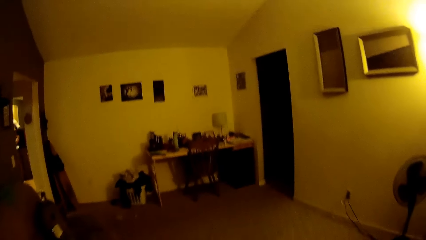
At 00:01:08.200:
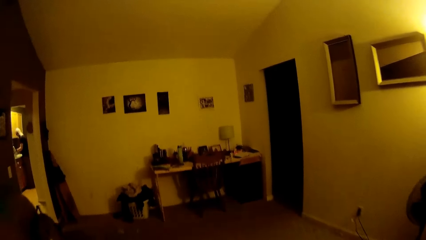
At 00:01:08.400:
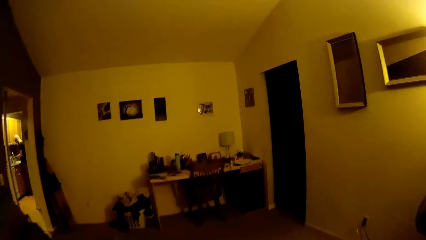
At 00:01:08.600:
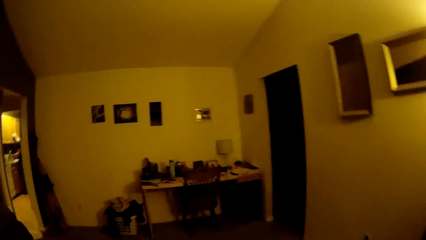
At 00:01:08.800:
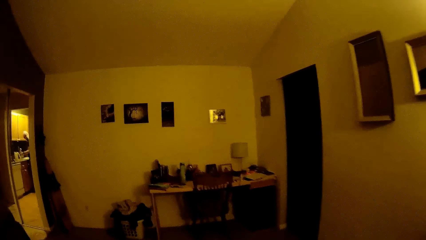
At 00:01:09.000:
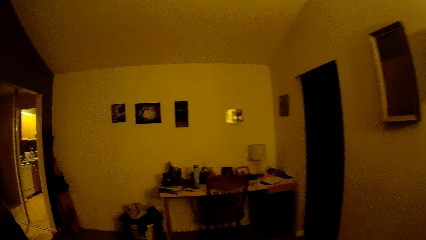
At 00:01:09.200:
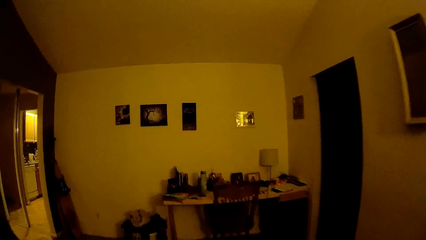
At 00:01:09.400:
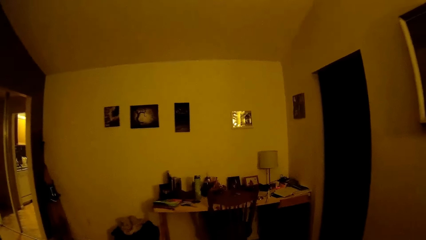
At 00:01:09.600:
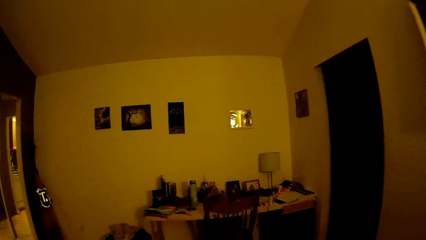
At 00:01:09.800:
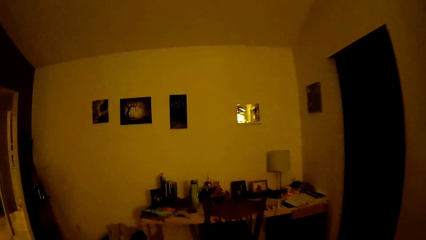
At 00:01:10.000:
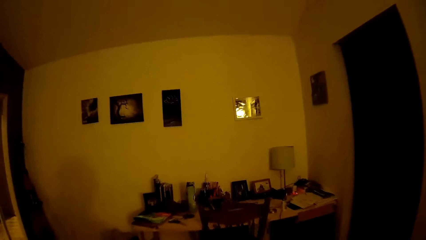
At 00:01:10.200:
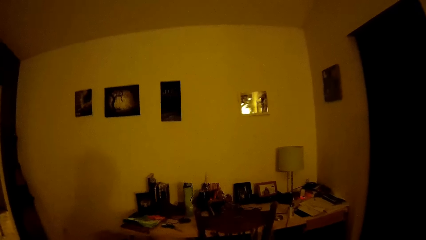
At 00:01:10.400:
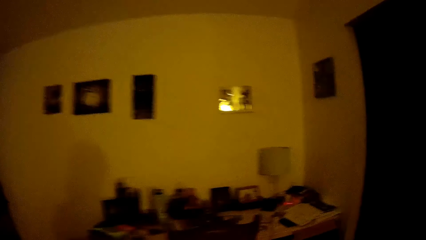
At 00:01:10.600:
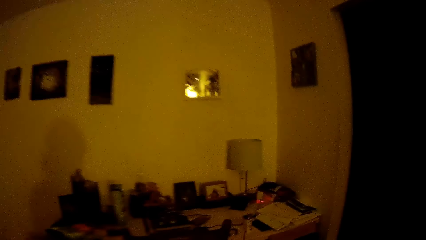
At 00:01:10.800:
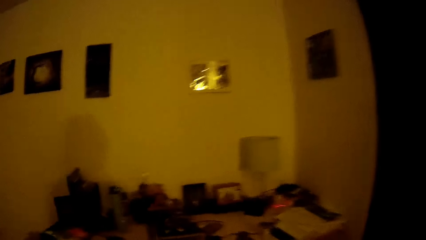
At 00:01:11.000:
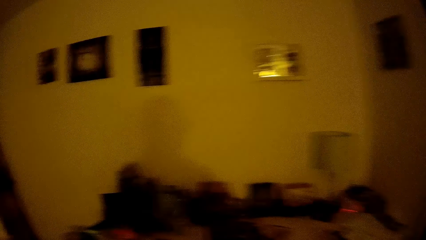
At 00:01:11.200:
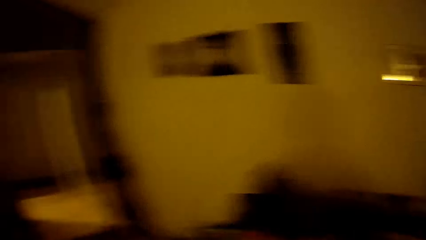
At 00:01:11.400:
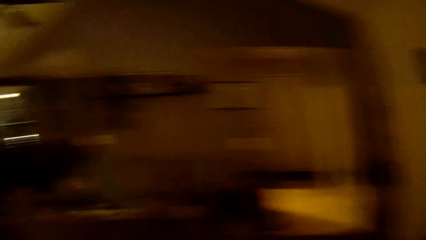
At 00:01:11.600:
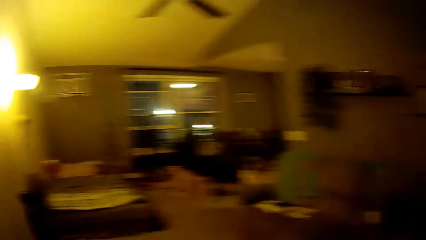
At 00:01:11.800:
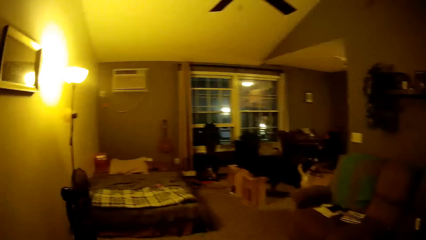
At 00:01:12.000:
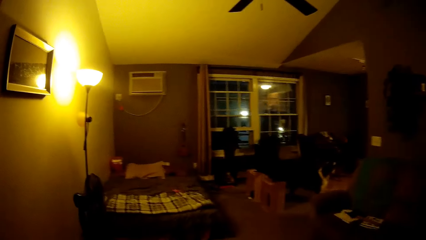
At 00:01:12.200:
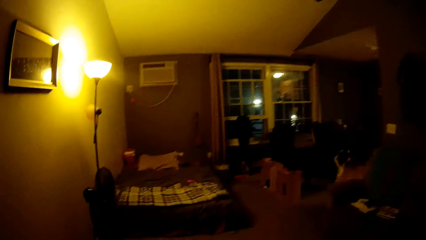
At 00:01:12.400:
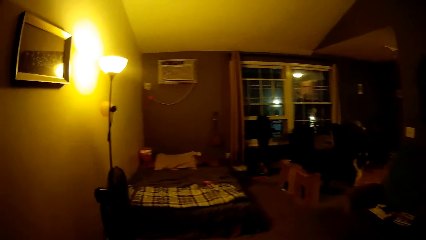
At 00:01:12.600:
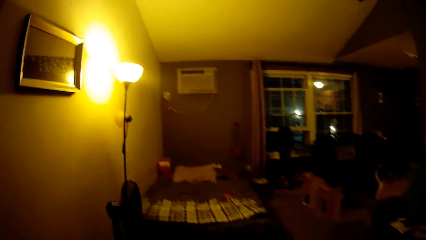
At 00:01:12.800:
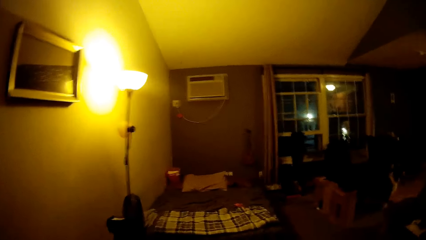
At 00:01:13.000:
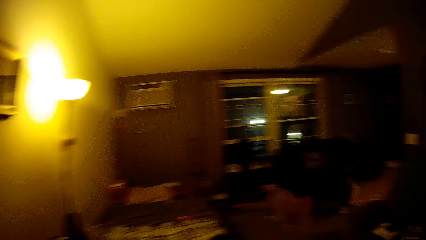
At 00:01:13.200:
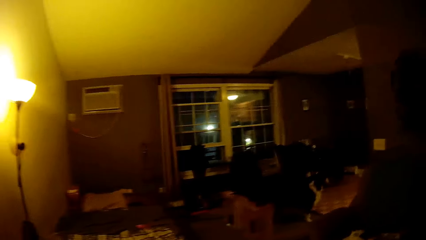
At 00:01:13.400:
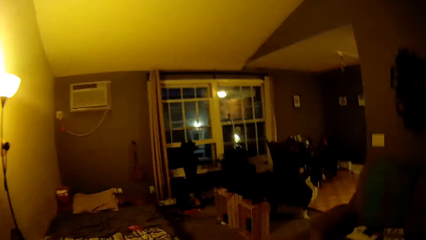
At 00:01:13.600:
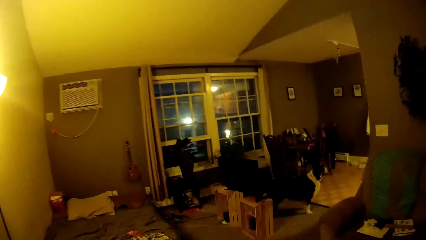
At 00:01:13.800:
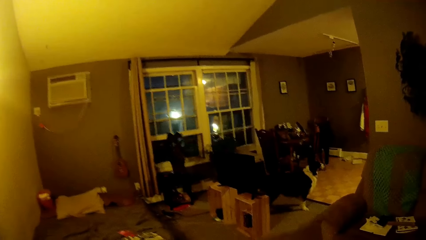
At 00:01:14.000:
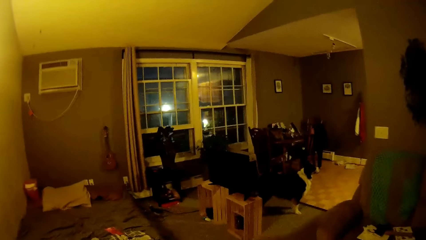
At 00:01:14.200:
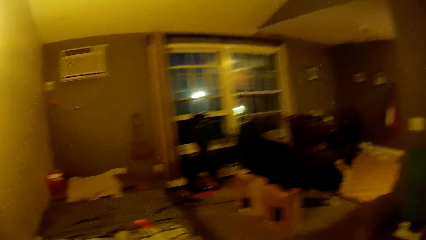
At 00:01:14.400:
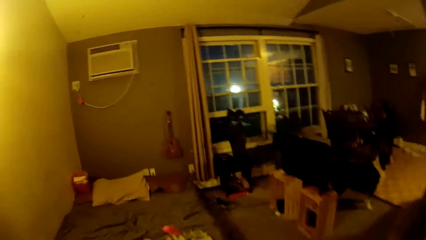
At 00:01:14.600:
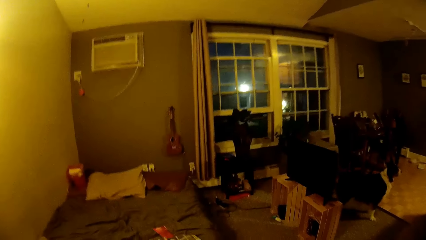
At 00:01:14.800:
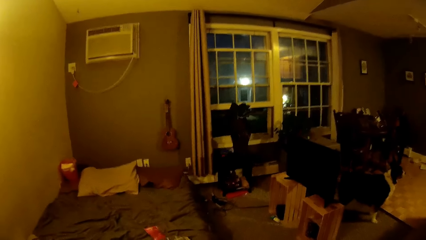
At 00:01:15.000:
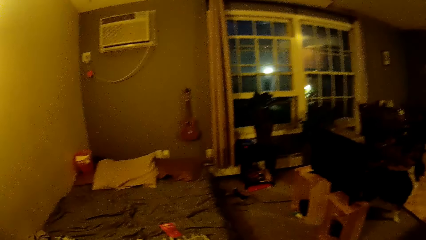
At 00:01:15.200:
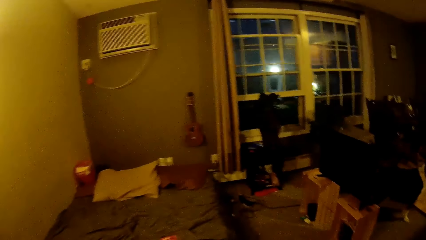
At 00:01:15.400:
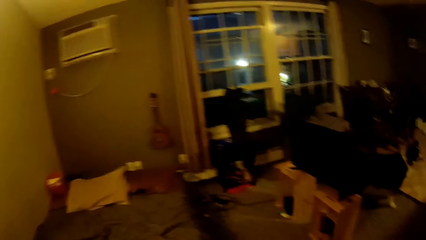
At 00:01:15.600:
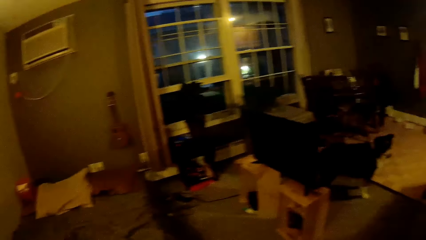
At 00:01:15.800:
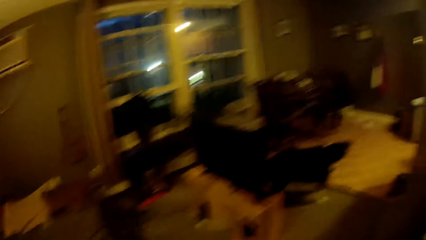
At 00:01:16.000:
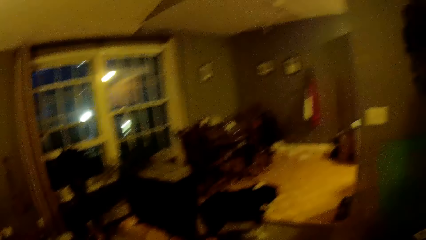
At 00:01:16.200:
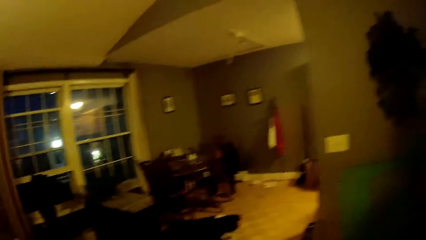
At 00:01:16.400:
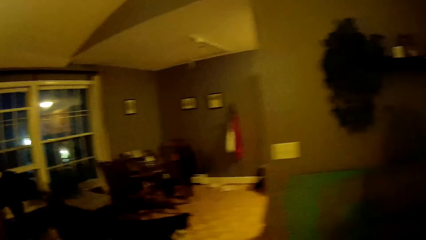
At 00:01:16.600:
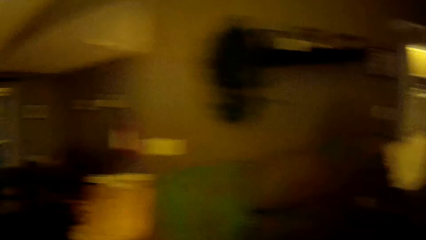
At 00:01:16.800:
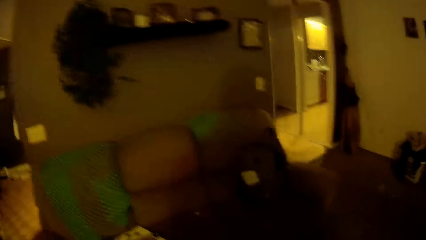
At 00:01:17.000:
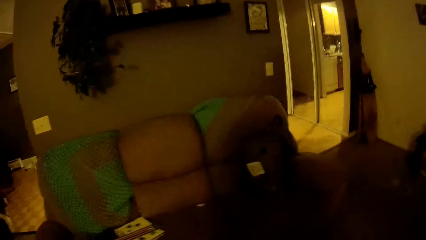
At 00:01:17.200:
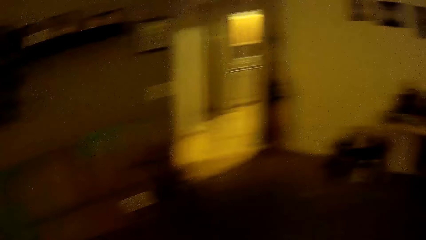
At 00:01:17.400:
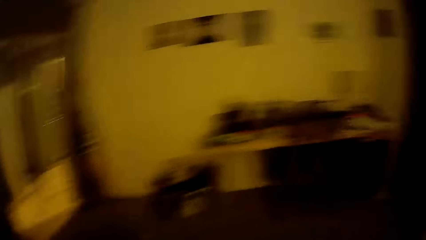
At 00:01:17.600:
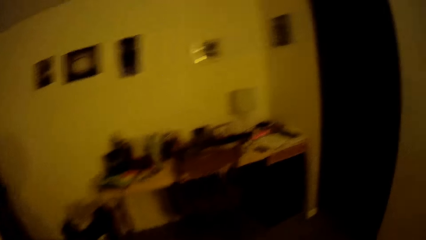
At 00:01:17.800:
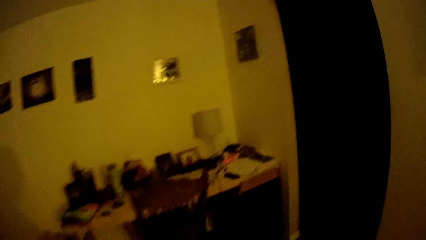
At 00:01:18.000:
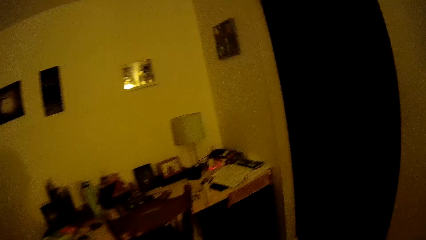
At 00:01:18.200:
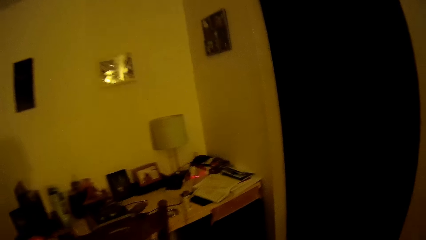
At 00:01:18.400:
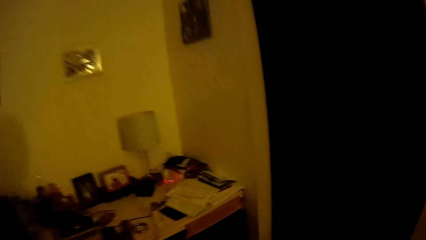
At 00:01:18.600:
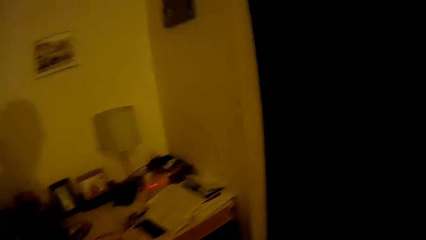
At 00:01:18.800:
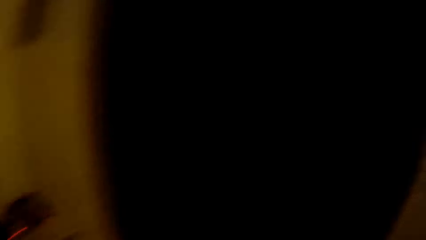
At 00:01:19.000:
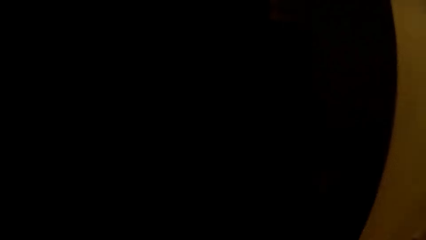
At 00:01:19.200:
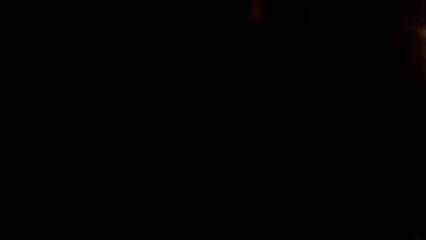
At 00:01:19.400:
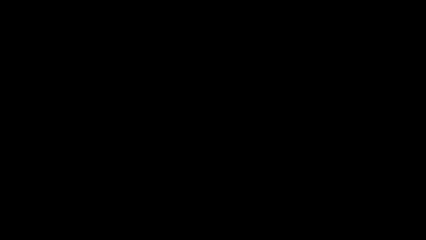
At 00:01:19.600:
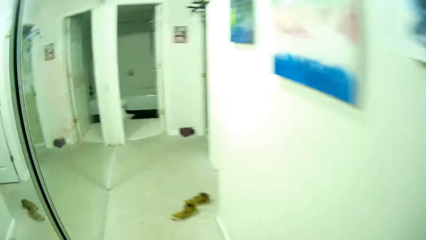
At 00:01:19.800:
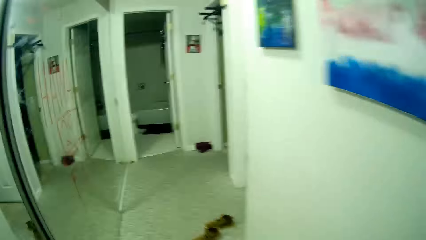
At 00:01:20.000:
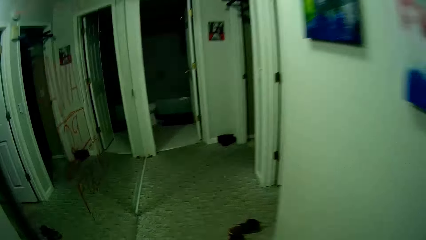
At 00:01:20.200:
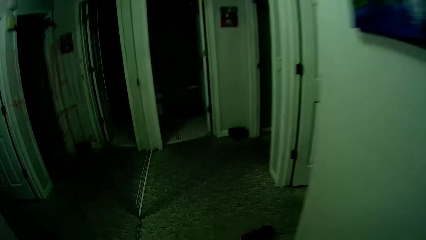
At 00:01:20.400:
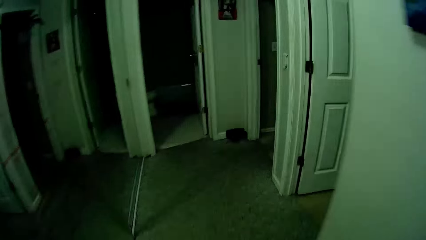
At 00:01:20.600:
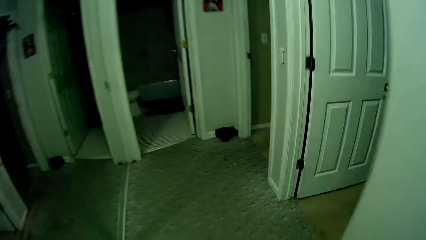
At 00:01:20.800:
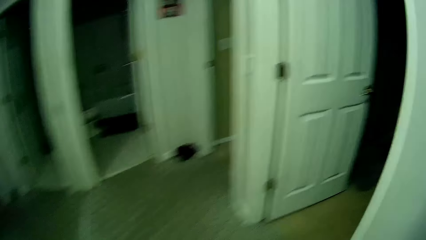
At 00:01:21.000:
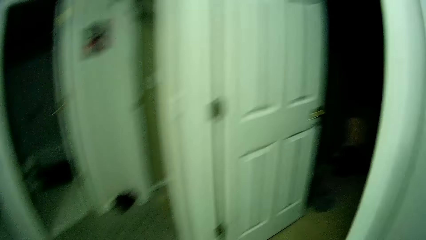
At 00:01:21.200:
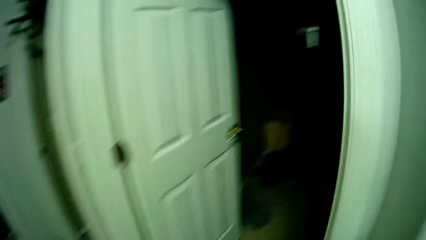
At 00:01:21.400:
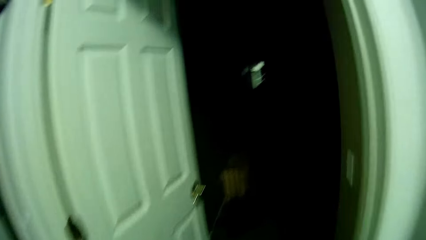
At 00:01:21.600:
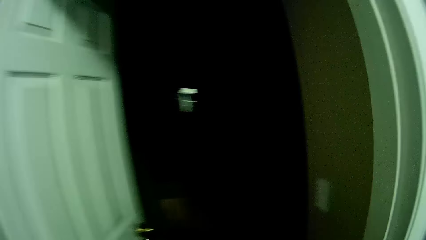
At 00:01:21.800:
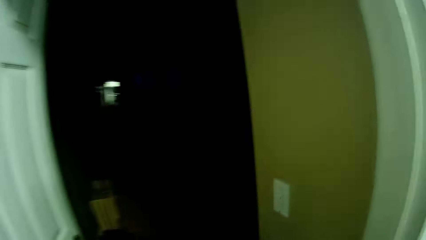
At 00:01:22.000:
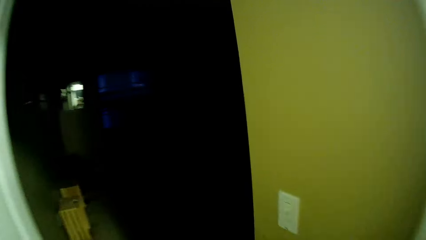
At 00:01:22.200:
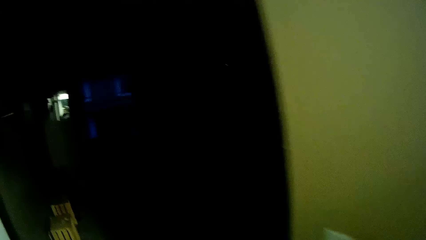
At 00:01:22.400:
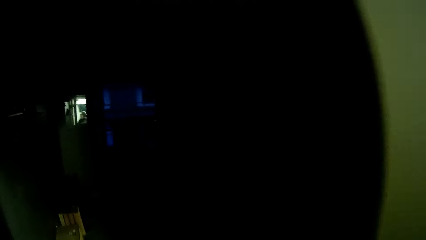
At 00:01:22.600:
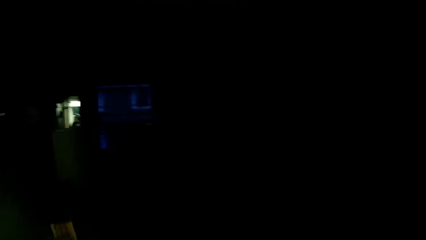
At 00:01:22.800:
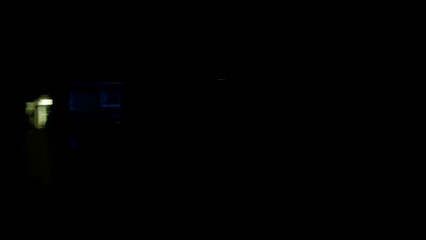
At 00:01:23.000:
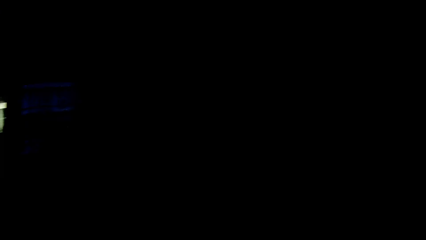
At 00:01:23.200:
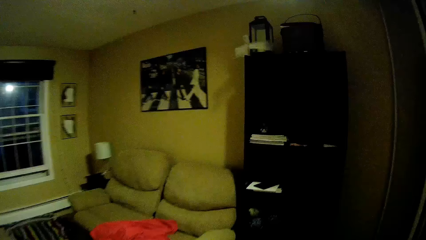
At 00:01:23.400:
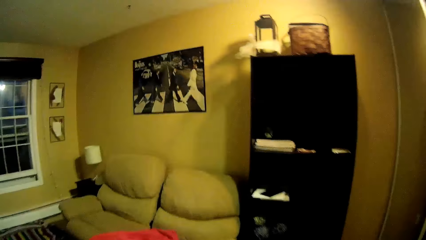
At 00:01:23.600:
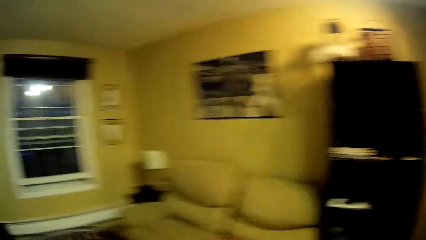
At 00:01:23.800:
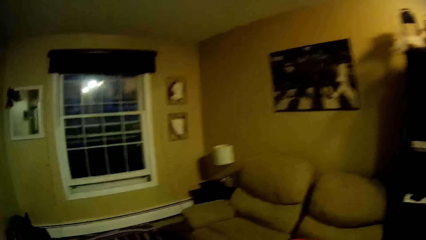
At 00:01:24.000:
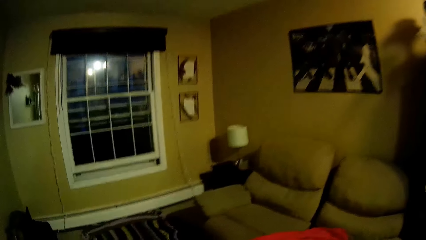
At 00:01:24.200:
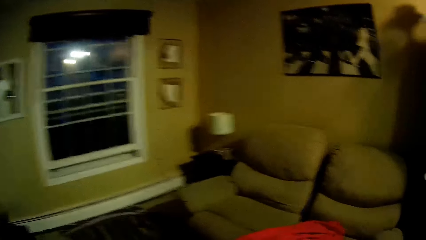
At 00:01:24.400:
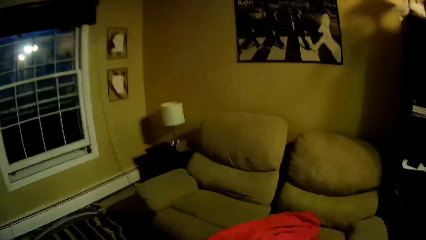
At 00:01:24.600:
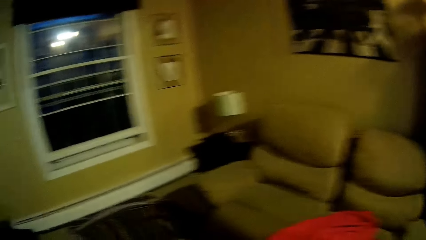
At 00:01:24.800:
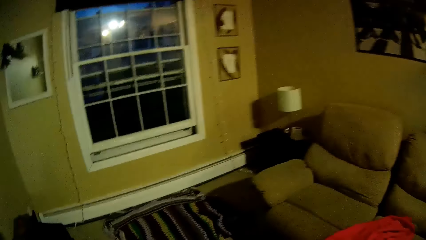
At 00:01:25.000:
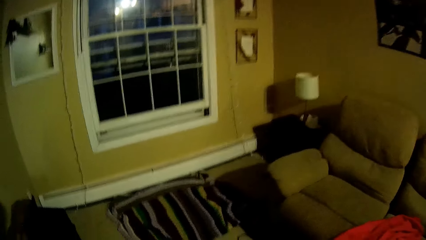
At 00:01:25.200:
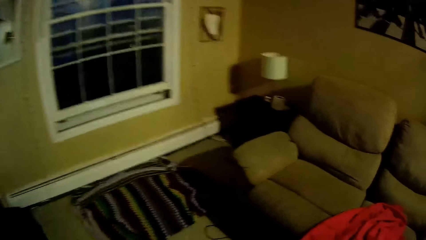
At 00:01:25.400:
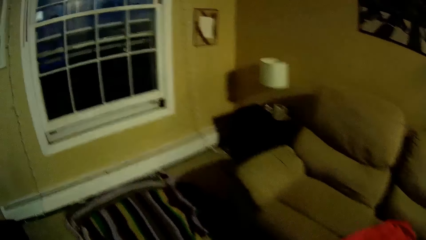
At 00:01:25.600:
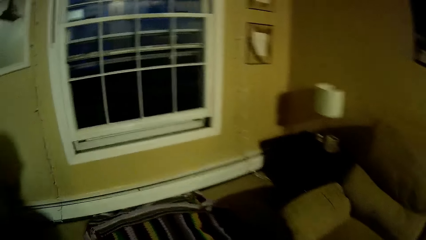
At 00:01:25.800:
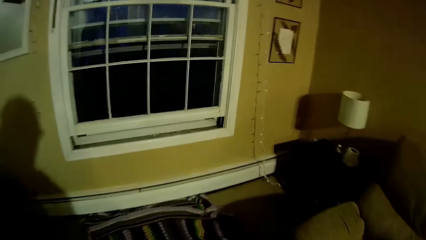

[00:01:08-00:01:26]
The camera wearer looks at the table. They look at the bed. They look at a seat. They turn on a light switch. They walk into the bedroom. They turn on the light. They look around.
